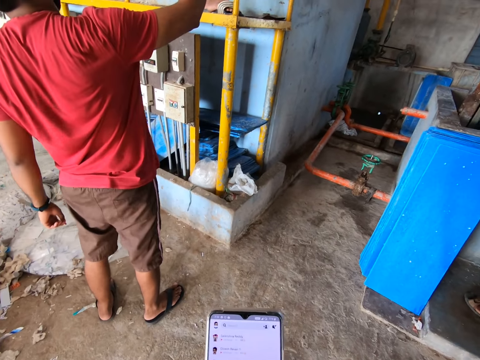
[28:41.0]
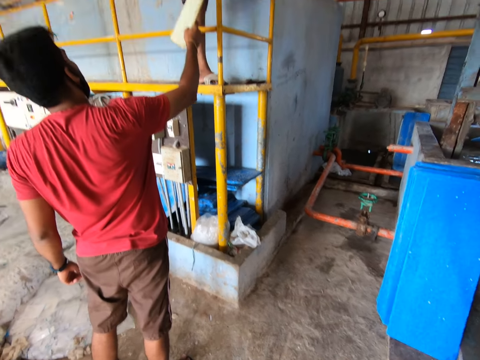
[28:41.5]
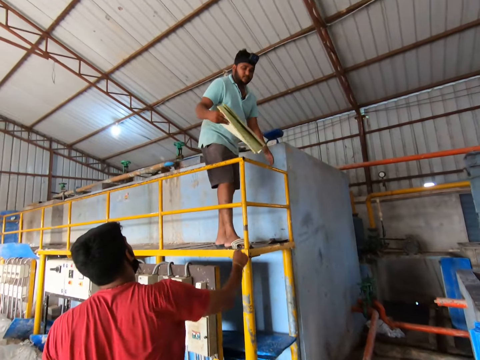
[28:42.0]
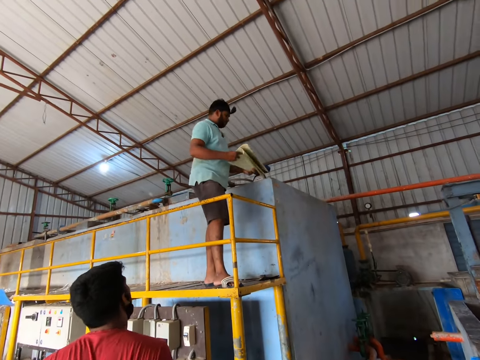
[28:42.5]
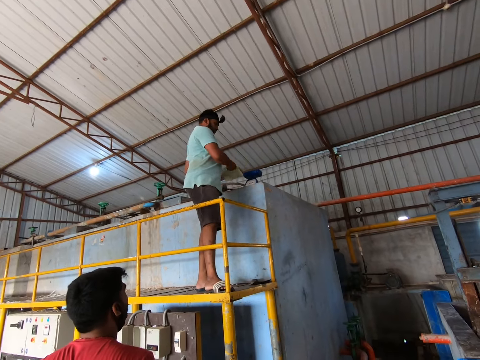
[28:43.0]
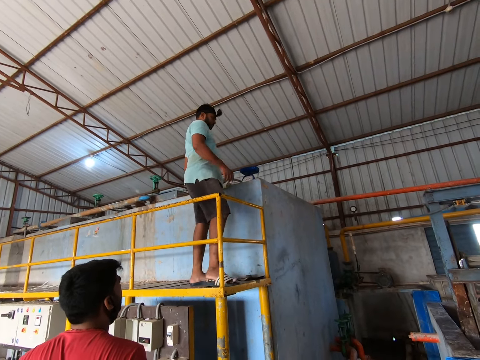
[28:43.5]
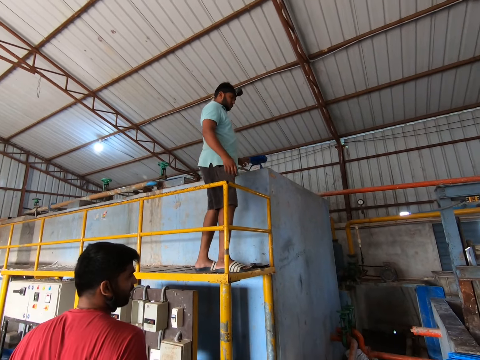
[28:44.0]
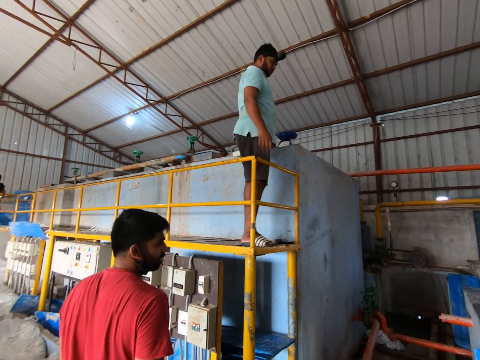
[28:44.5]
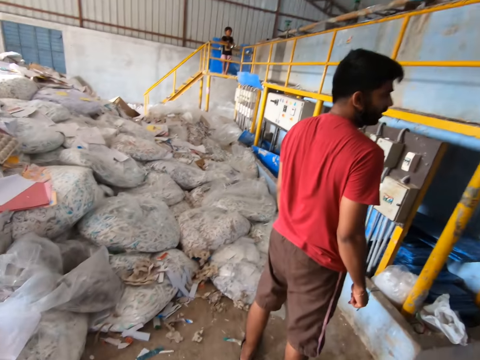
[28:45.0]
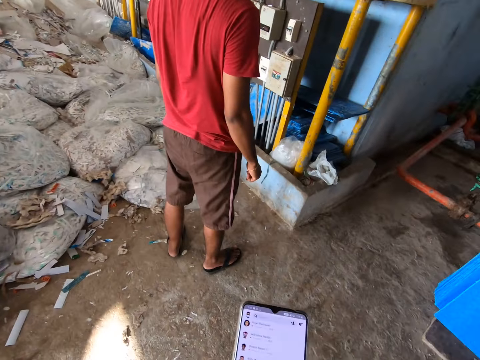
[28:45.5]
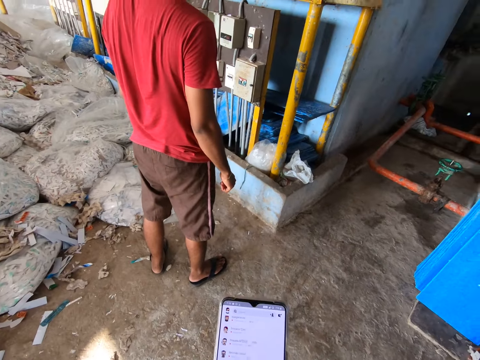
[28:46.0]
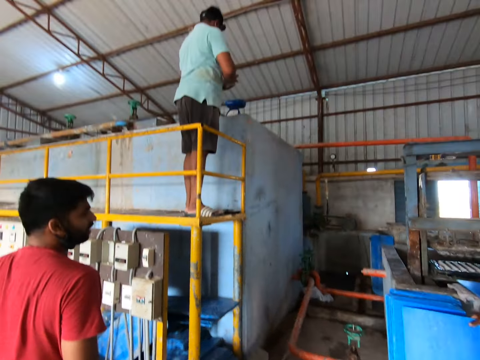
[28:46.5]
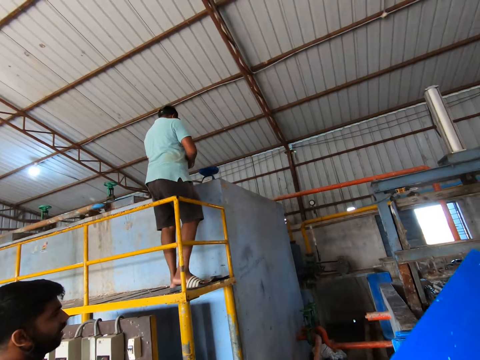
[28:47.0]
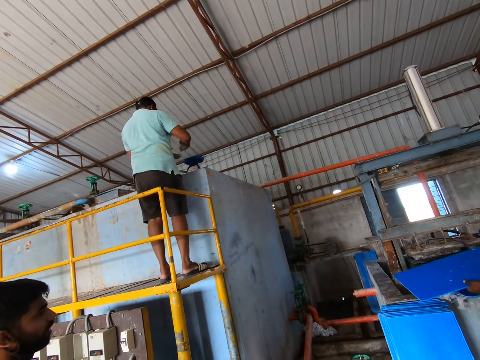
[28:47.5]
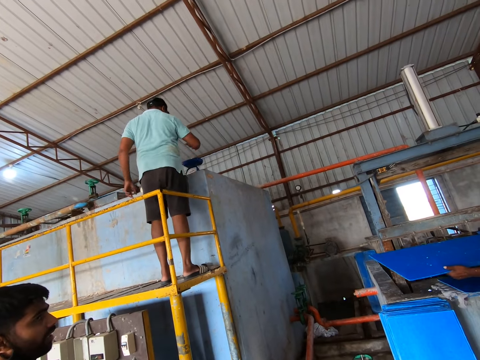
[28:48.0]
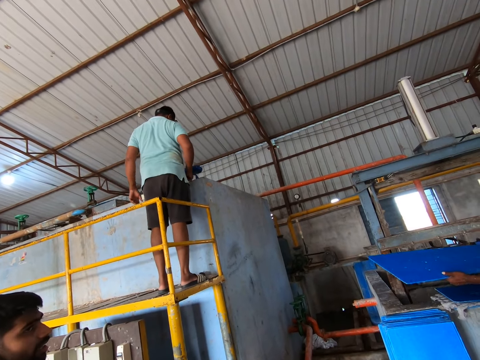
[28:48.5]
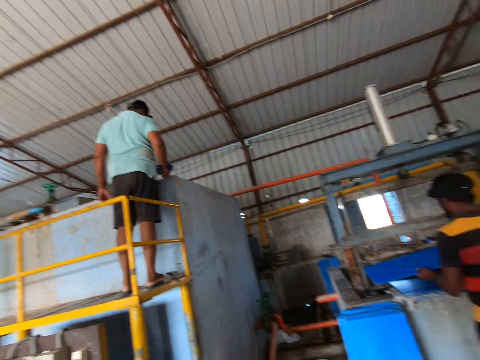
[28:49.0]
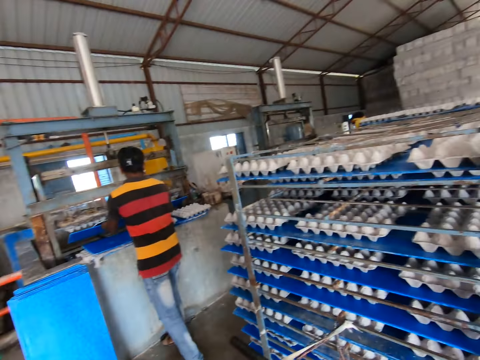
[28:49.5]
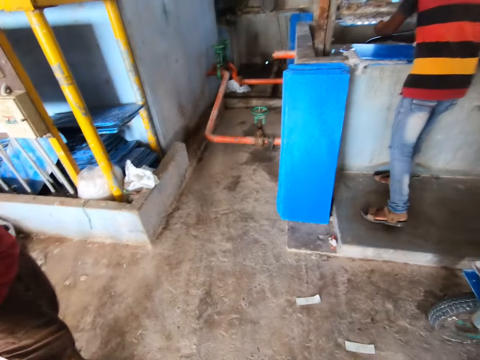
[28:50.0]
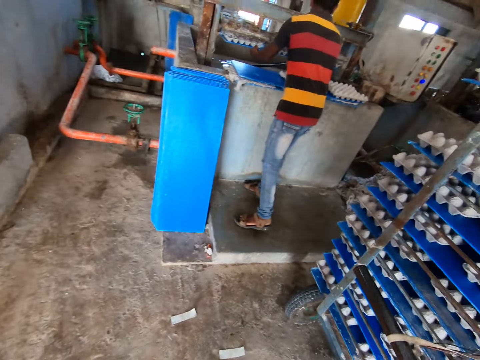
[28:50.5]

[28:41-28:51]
The camera wearer looks up. A man collects the journal from another man with his right hand. The first man holds the journal with both hands and drops the journal on the engine with both hands. The camera wearer uses a phone. A third man picks the egg tray from the floor with his right hand. The first man passes a tape from his left hand to his right hand. The third man holds the egg tray with both hands. The first man drops the tape on the engine with his right hand. The third man places the egg tray under the egg crate engine with both hands.

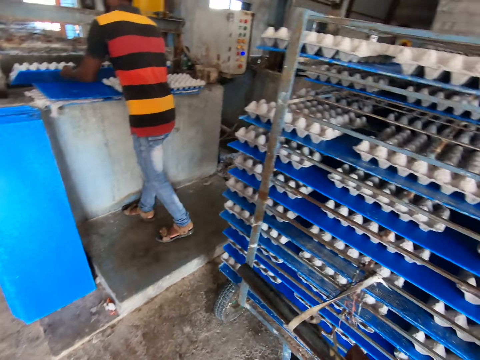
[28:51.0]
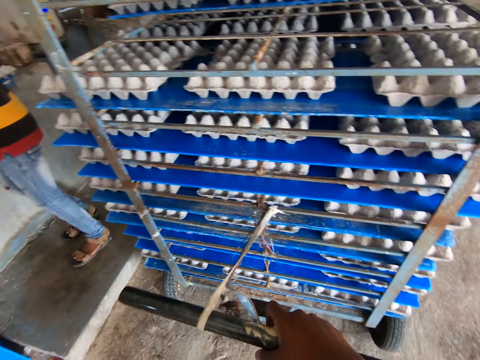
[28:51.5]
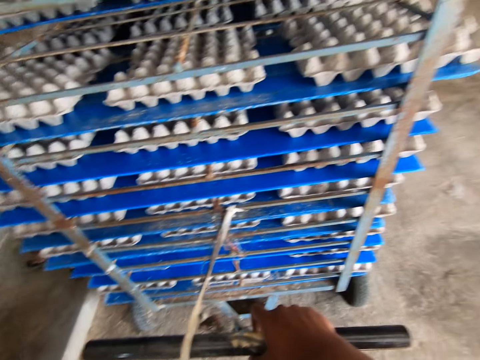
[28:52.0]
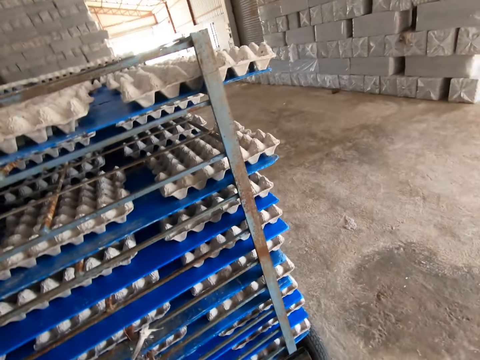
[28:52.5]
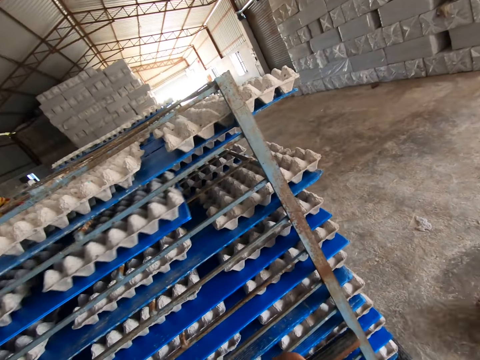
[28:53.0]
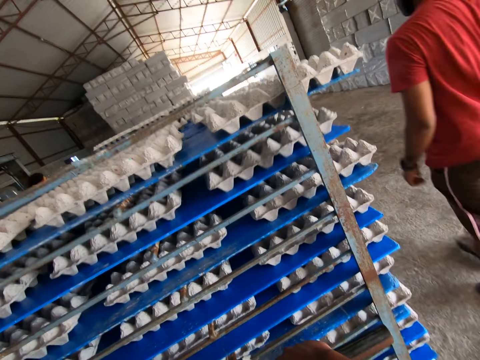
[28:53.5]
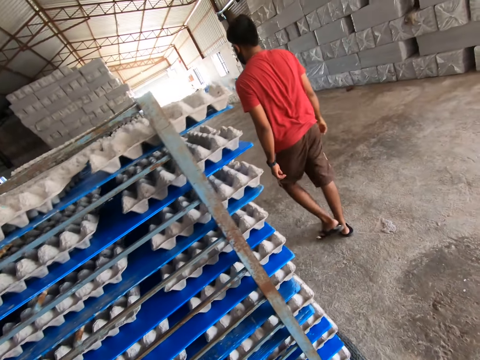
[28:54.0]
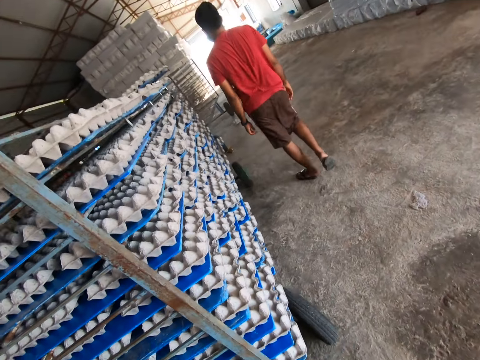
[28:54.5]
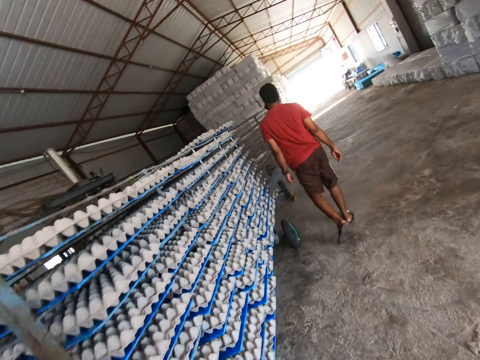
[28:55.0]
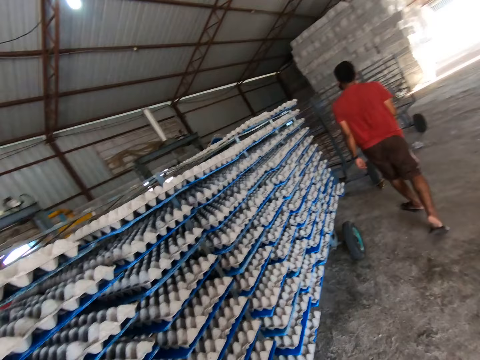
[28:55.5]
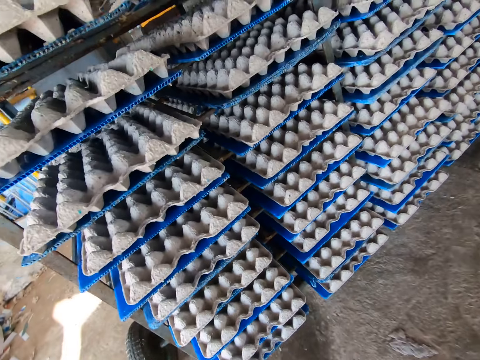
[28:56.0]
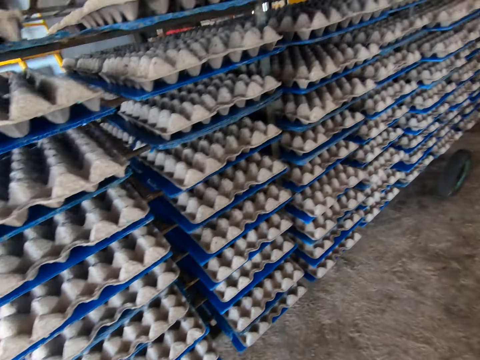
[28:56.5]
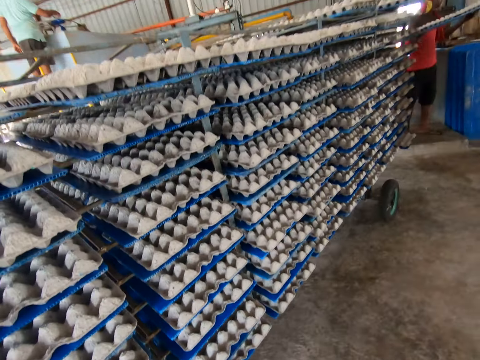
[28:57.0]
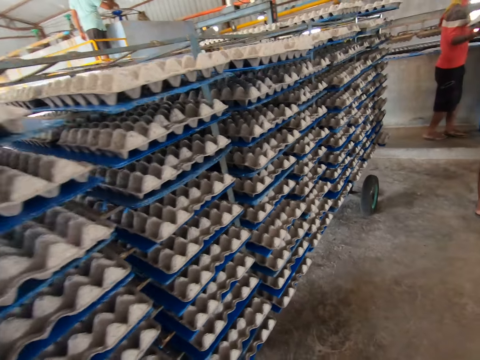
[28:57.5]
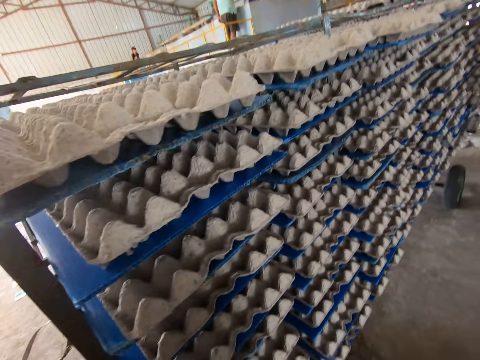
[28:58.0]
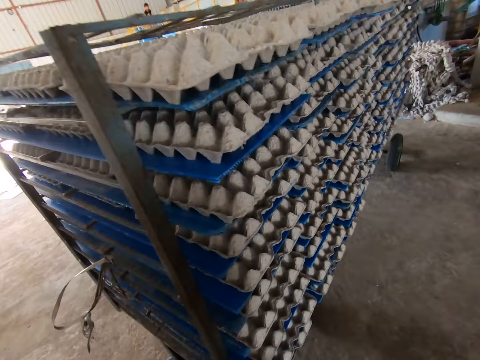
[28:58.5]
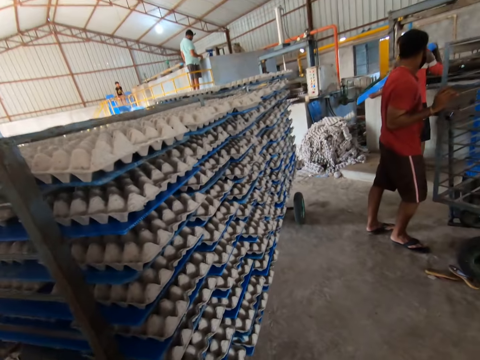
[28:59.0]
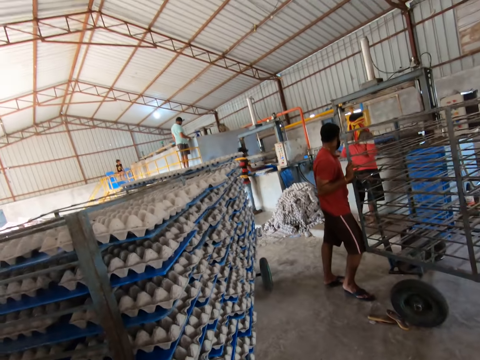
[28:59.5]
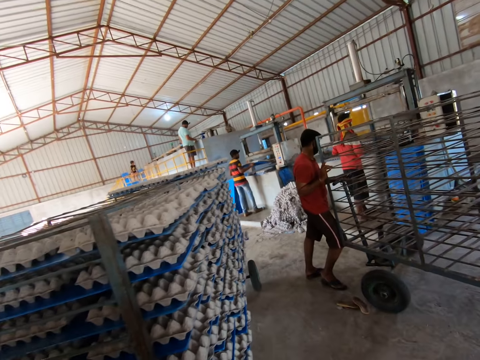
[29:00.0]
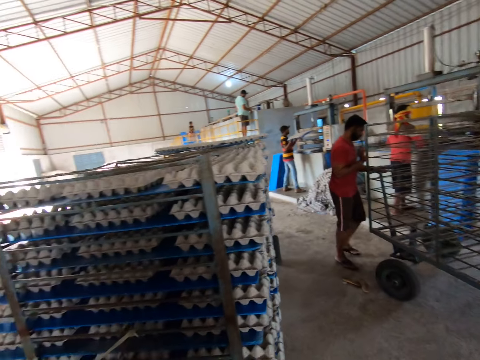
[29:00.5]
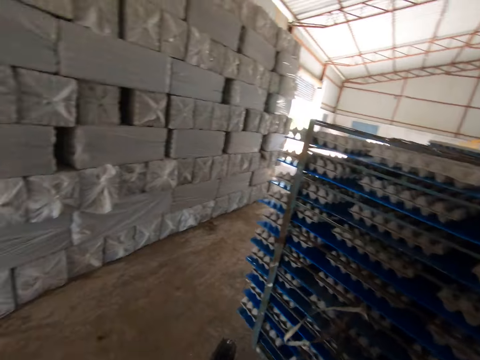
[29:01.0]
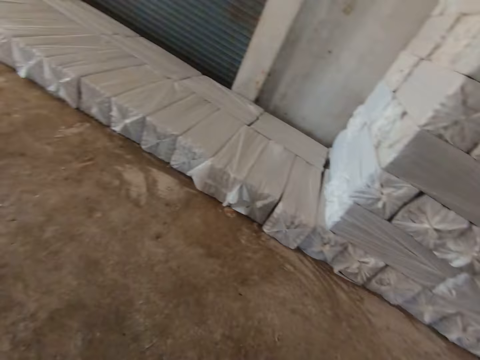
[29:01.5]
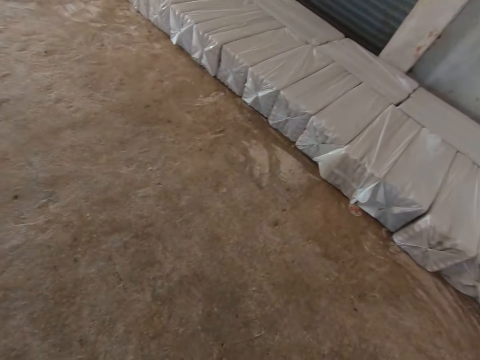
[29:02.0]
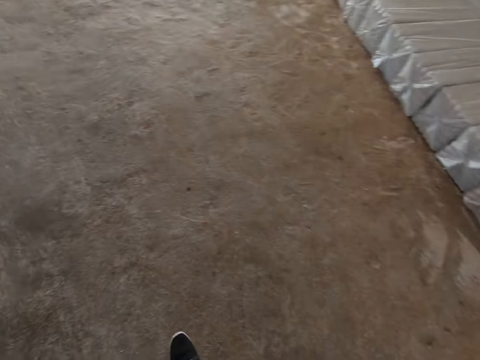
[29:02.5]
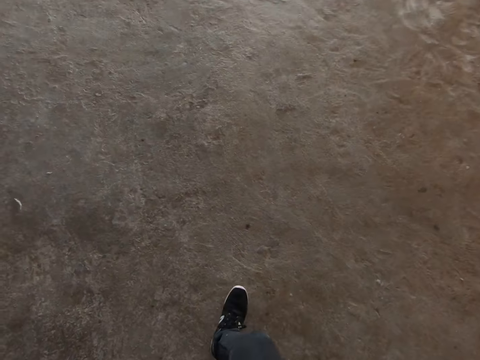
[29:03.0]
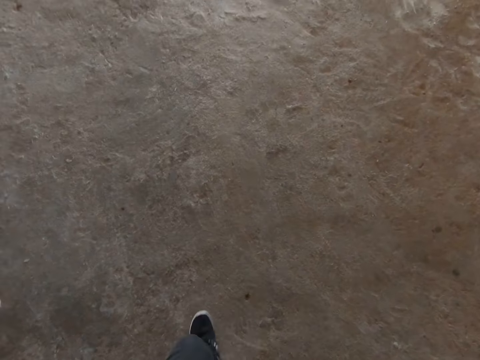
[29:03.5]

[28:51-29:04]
The camera wearer holds the rack handle with his right hand. A man drops the egg crates into the rack with the egg tray in both hands. Another man walks around the factory. The camera wearer pulls the rack towards the factory entrance with his right hand. The other man holds the rack with both hands.

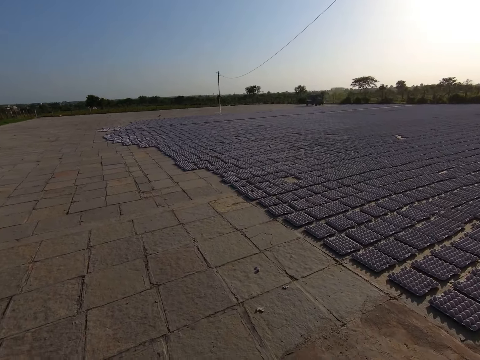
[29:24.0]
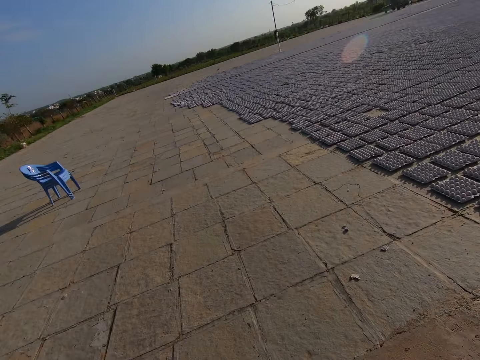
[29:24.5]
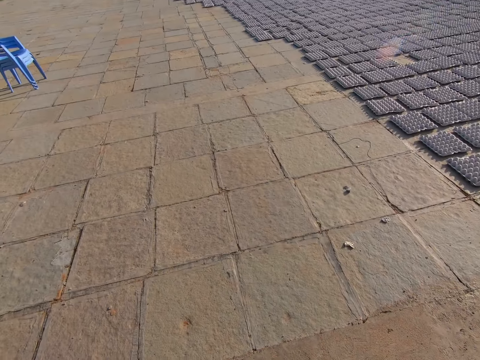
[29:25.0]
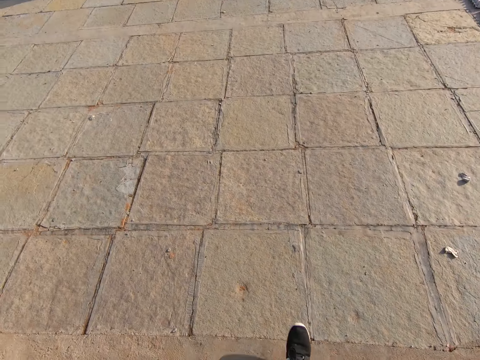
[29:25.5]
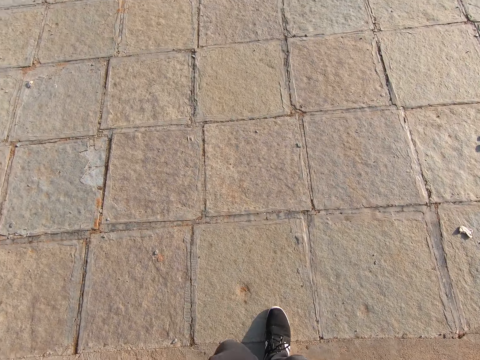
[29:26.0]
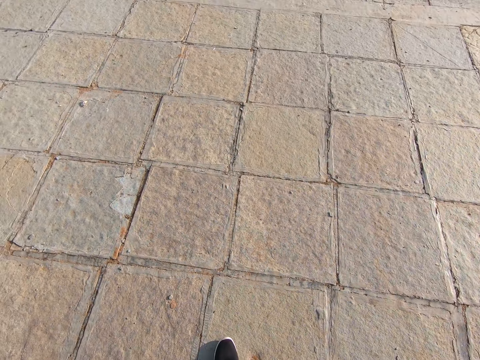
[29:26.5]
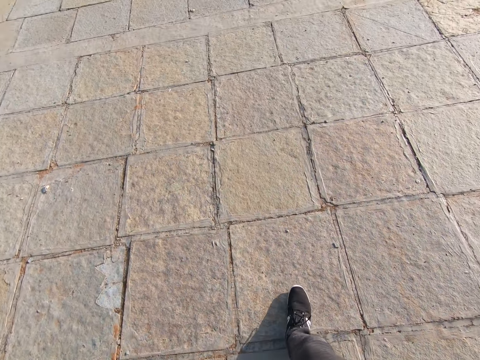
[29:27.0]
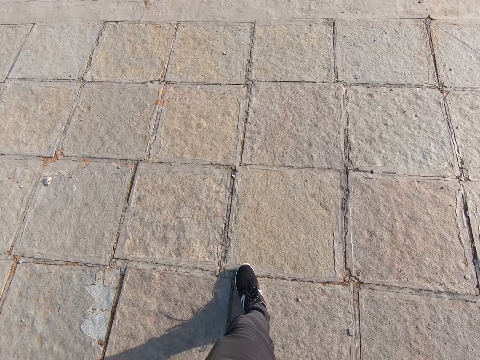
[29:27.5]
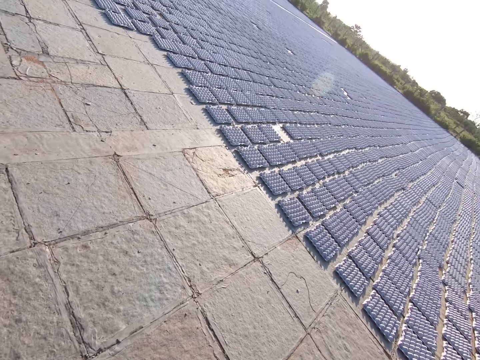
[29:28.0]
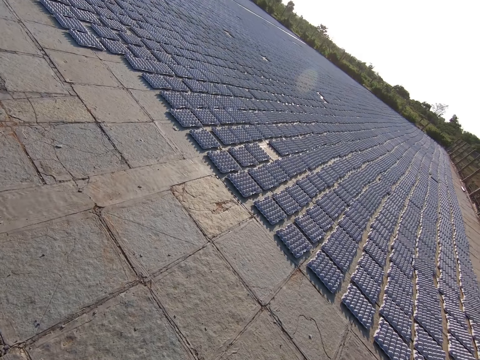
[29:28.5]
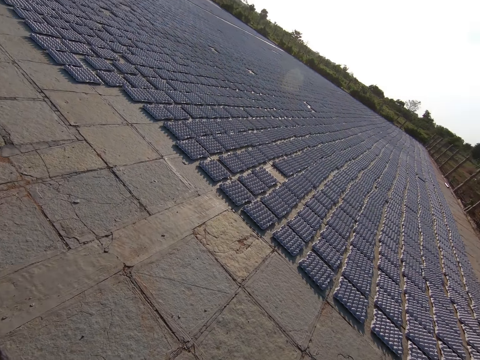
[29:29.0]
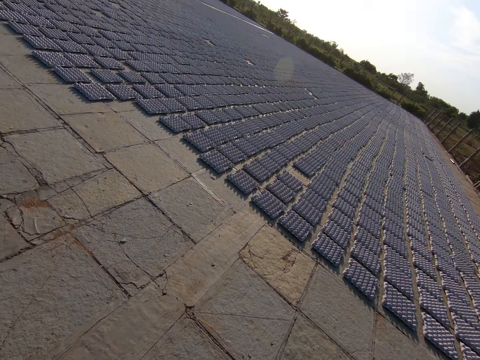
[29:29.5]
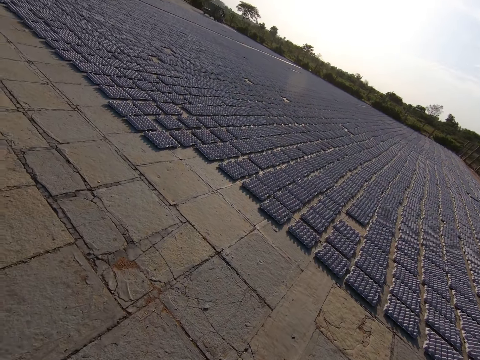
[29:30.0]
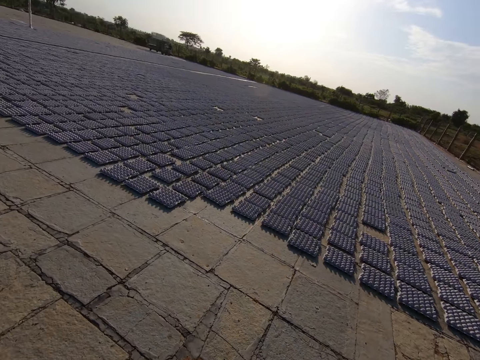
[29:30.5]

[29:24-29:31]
The camera wearer pulls the rack outside the factory with both hands.
